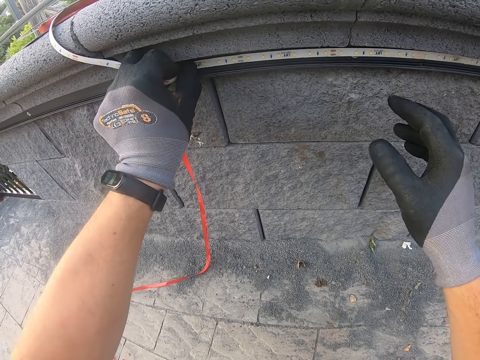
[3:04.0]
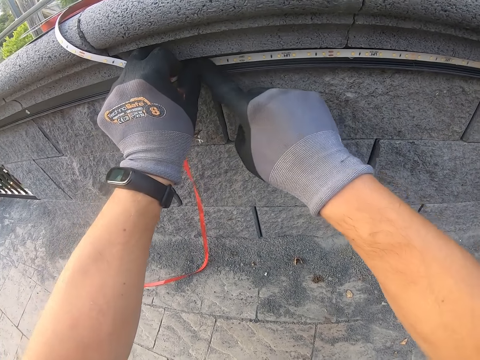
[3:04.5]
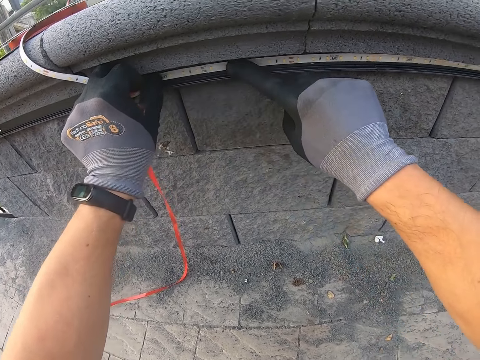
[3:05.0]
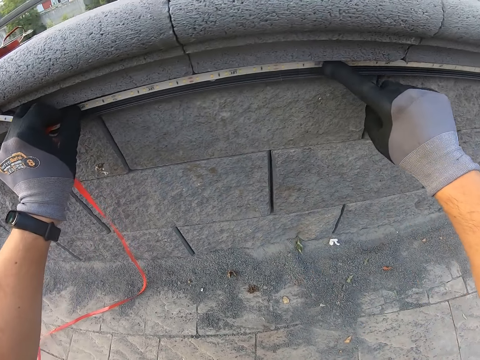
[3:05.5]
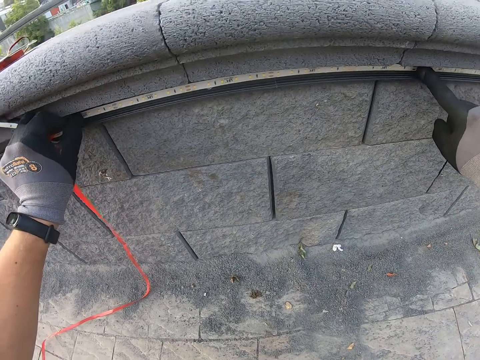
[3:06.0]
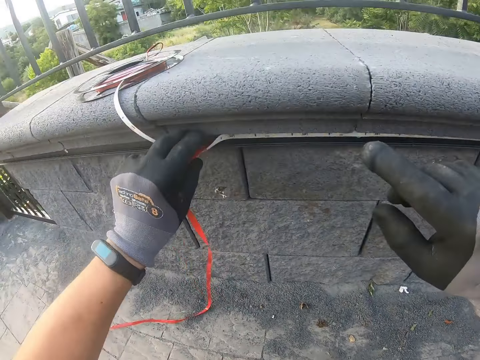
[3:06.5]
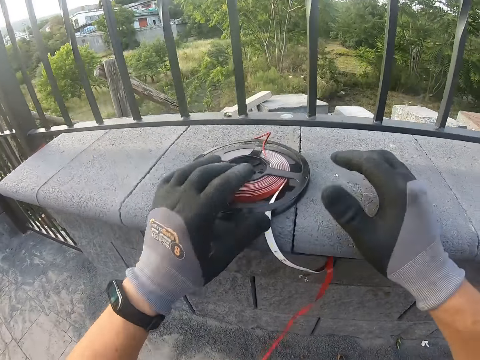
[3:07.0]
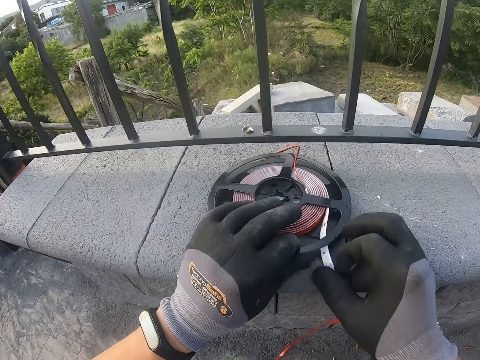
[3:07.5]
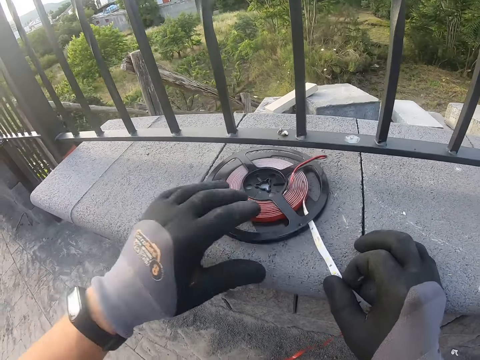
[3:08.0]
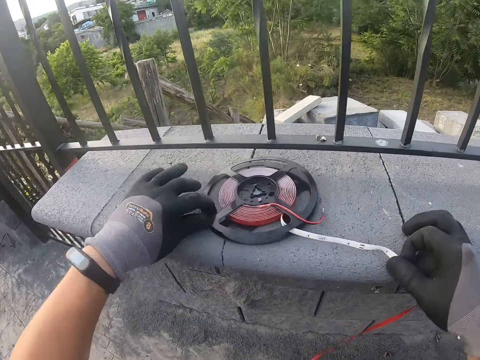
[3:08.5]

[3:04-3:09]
The camera wearer pushes the cable against the wall. They pull on the strip lights. They unfold the cable.

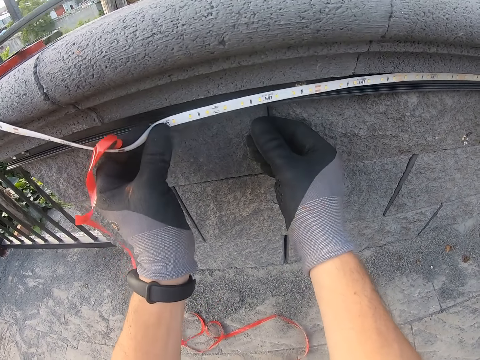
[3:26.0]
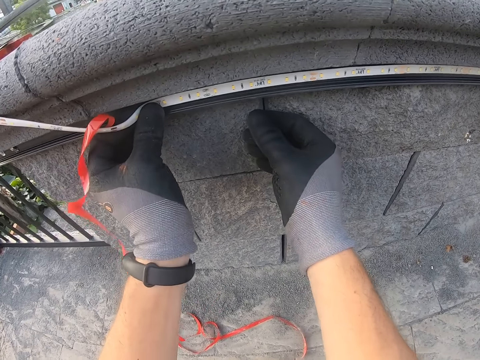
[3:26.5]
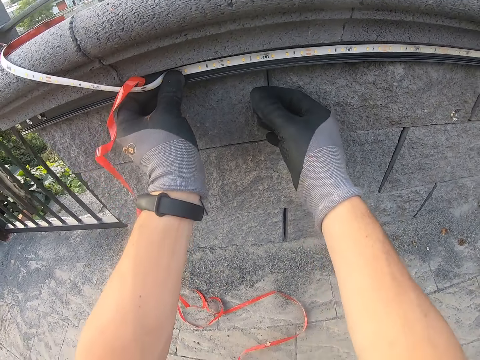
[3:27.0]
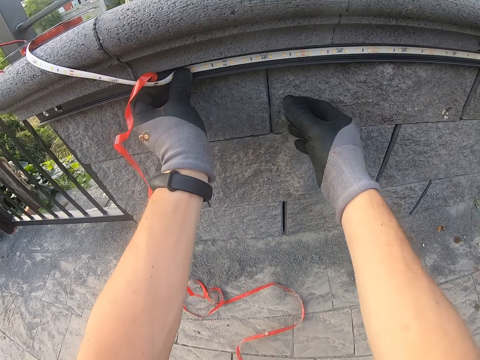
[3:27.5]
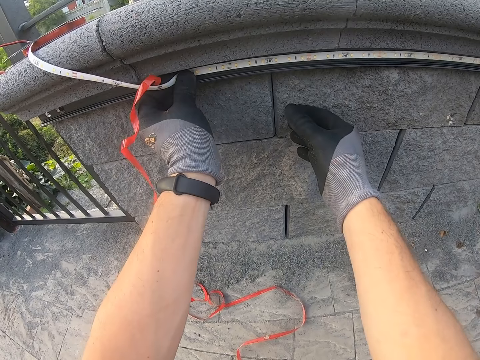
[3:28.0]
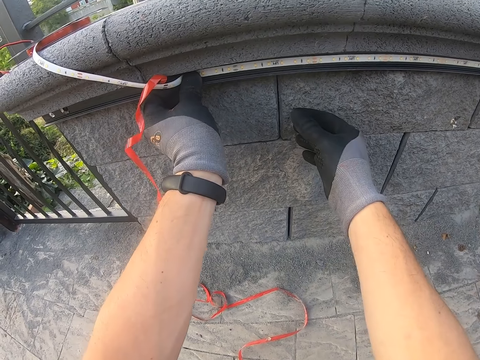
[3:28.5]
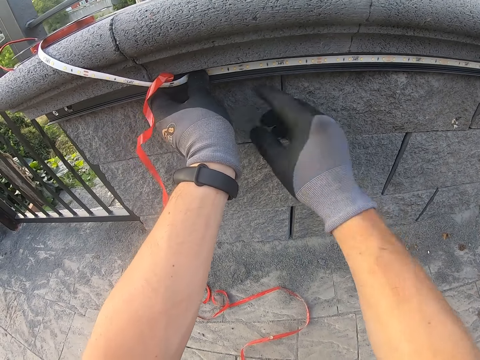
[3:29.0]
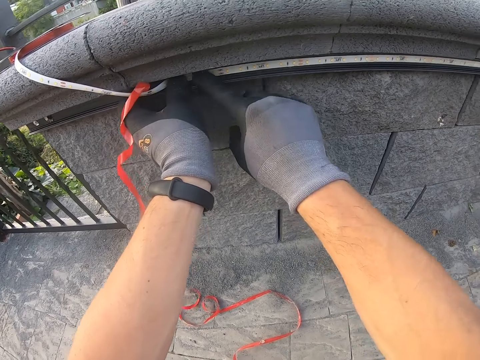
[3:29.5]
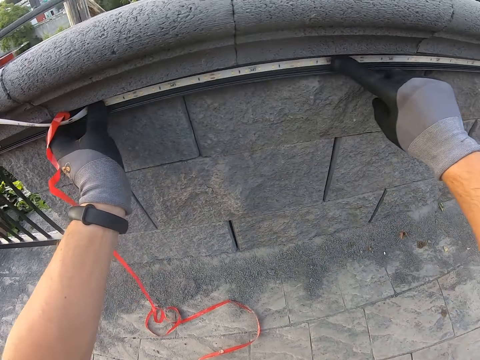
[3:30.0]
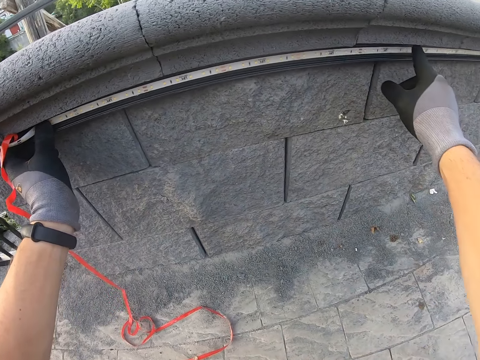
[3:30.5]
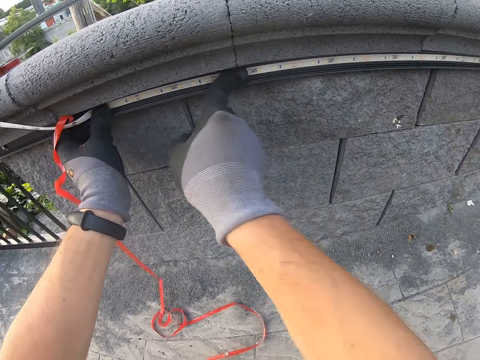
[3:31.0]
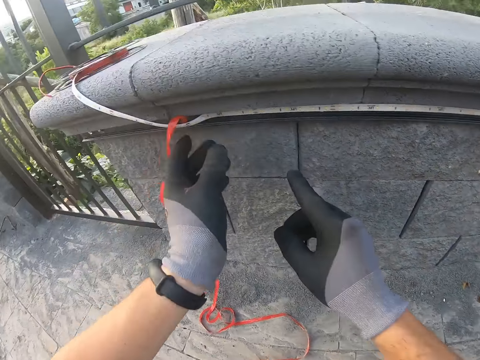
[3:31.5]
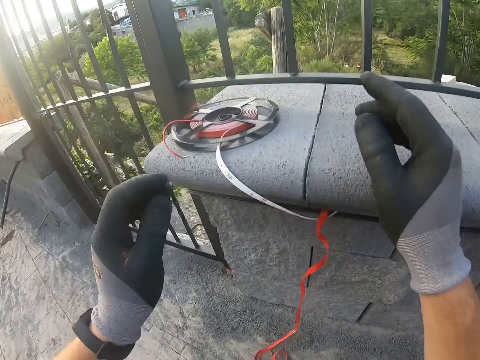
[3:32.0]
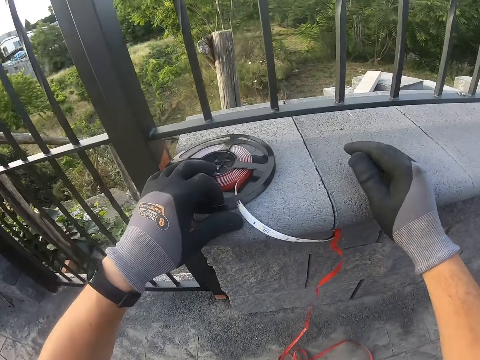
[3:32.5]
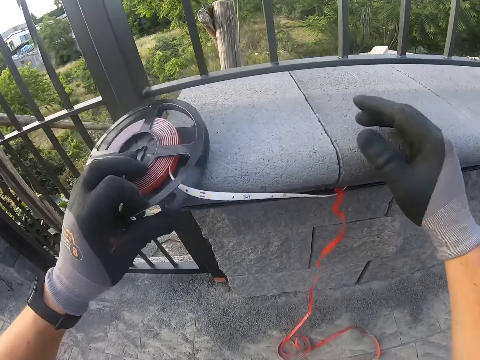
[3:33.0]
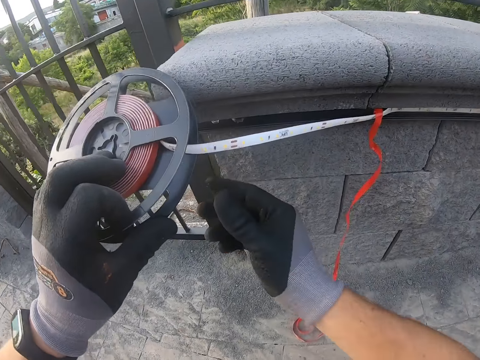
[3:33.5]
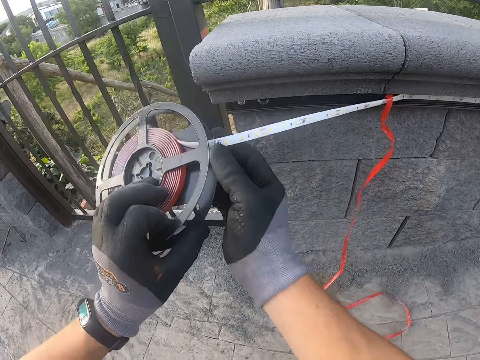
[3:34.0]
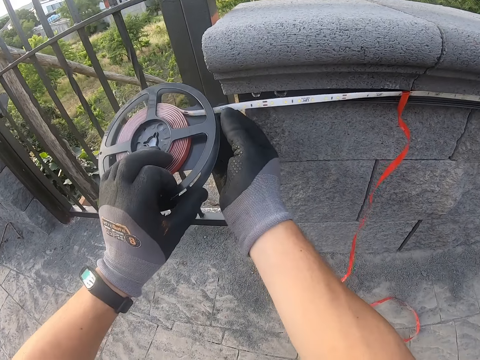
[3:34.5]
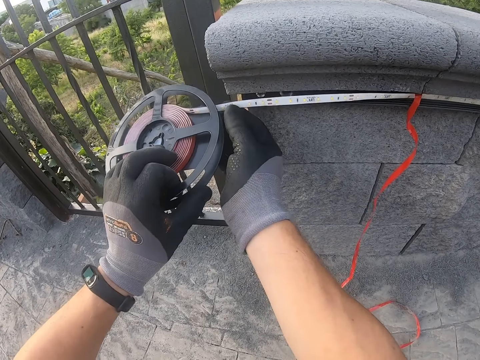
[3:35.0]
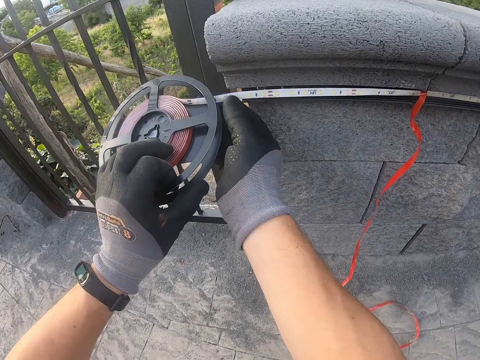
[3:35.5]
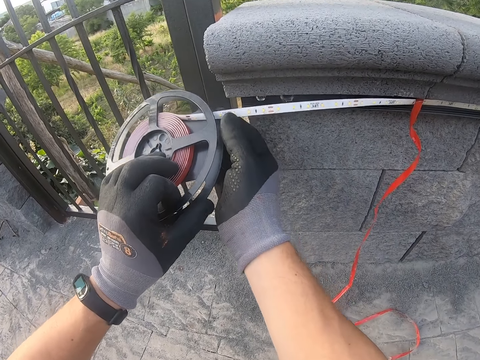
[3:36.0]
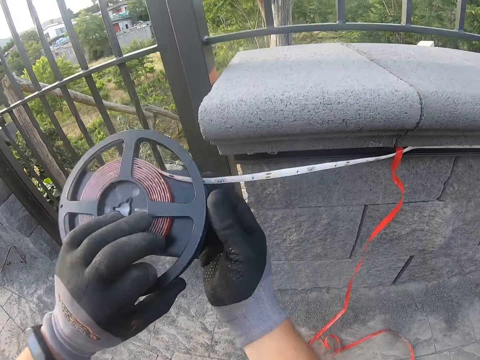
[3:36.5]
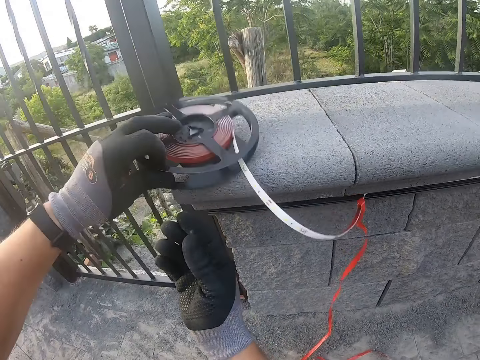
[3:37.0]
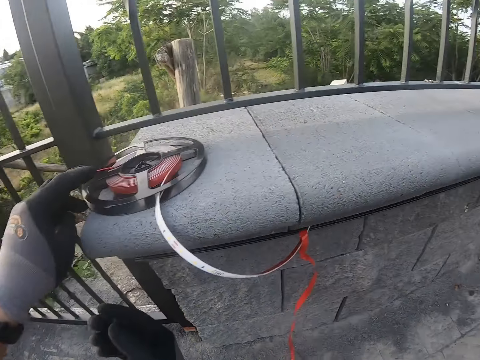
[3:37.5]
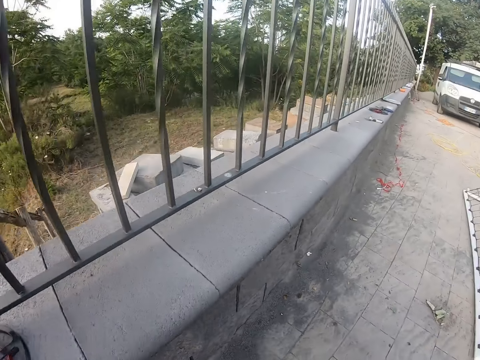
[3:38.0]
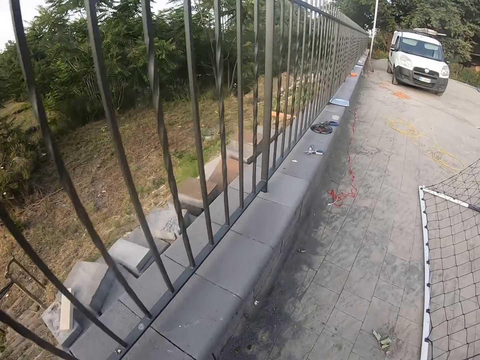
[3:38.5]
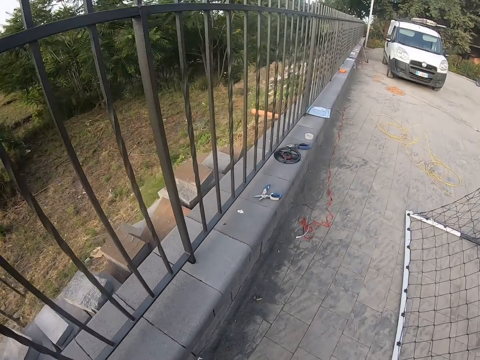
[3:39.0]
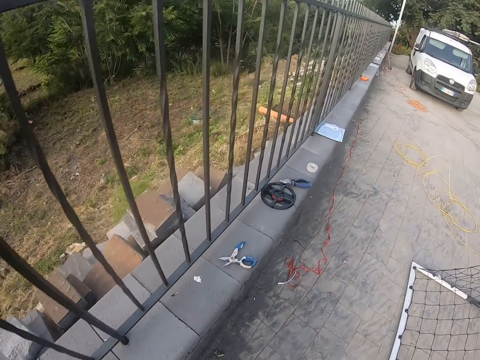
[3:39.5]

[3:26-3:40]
The camera wearer pushes the cable against the wall. They pick up the strip lights. They compare the wall and the strip lights. They put the cable against the wall. They place the strip lights on the wall. They put the cable down. They walk towards the wall.

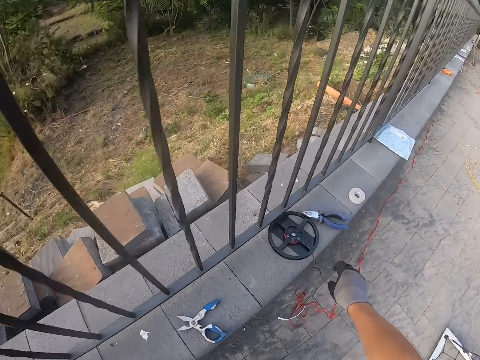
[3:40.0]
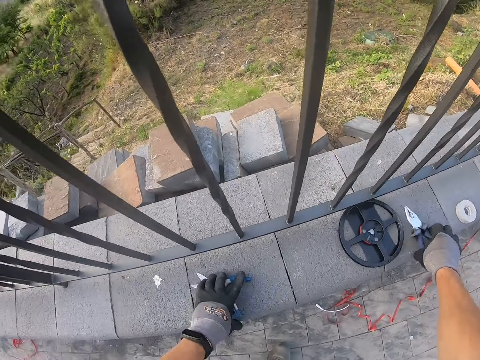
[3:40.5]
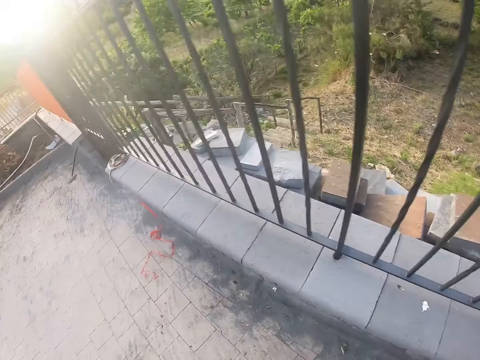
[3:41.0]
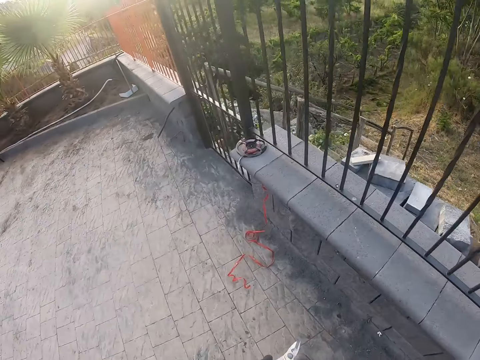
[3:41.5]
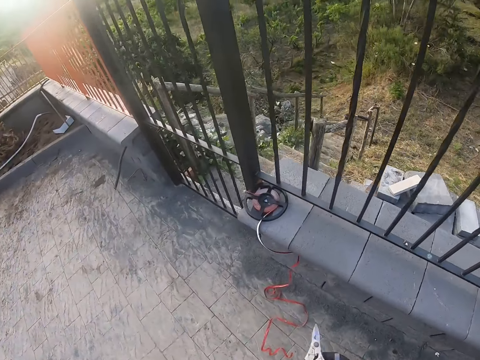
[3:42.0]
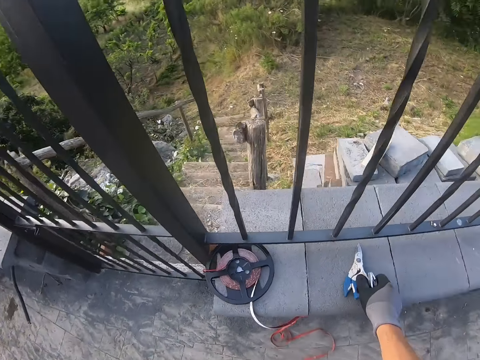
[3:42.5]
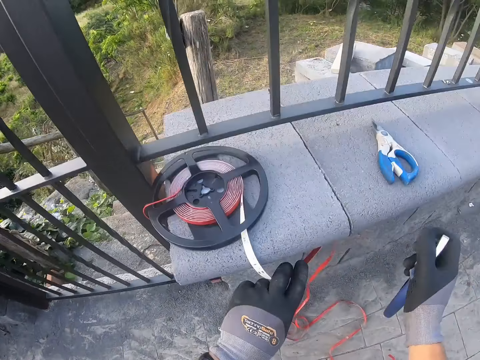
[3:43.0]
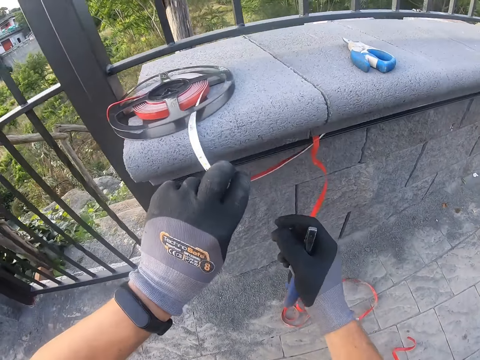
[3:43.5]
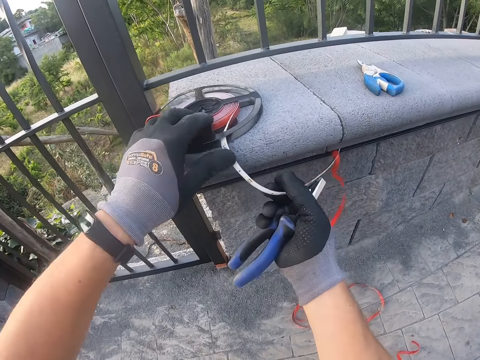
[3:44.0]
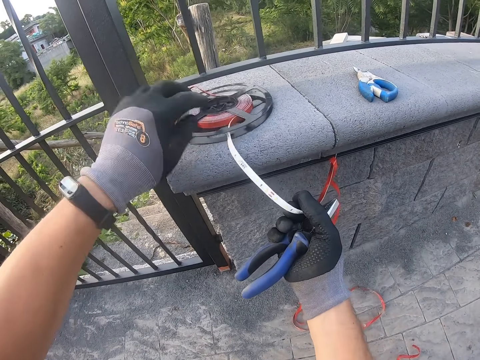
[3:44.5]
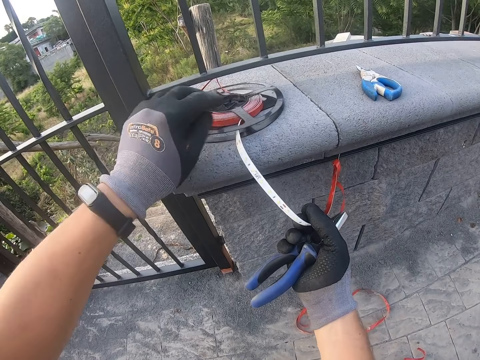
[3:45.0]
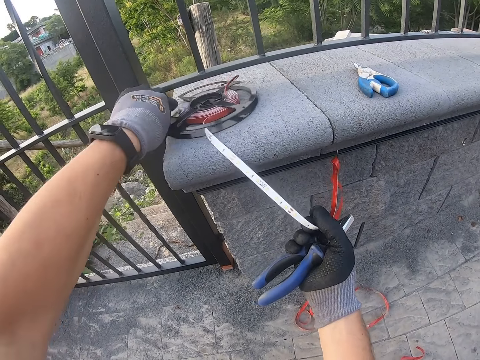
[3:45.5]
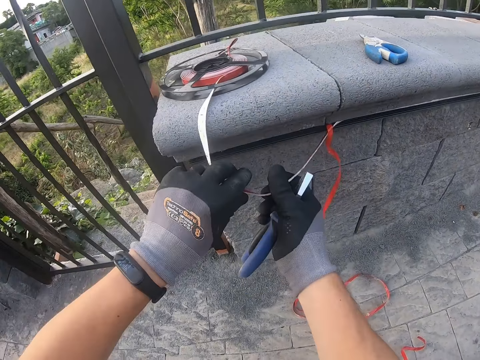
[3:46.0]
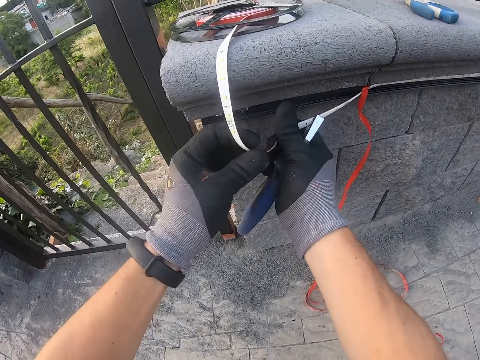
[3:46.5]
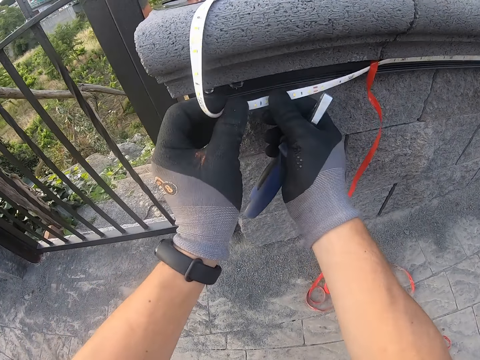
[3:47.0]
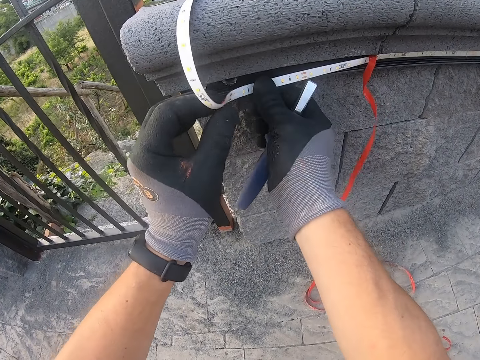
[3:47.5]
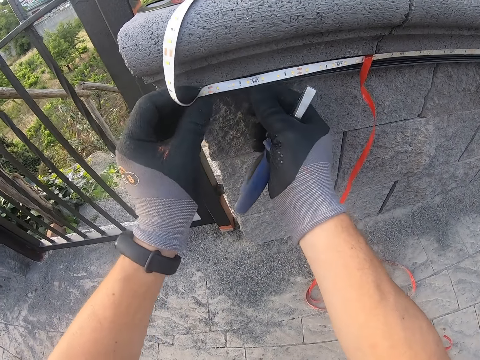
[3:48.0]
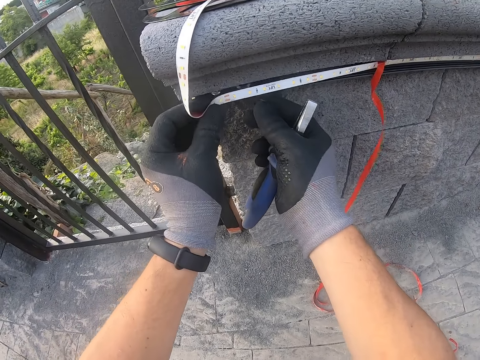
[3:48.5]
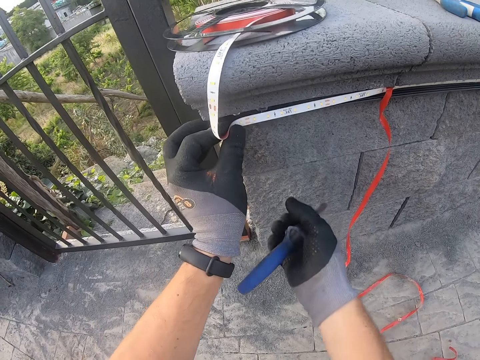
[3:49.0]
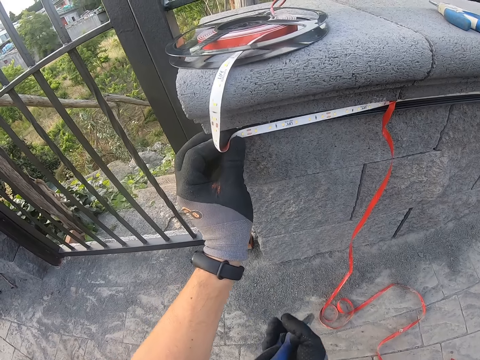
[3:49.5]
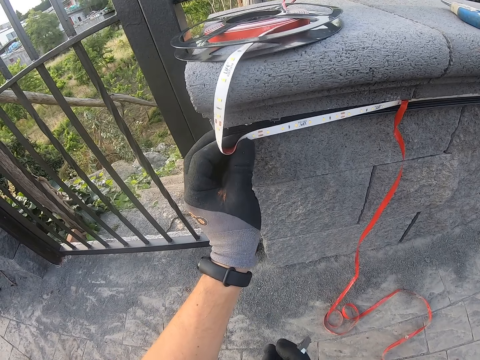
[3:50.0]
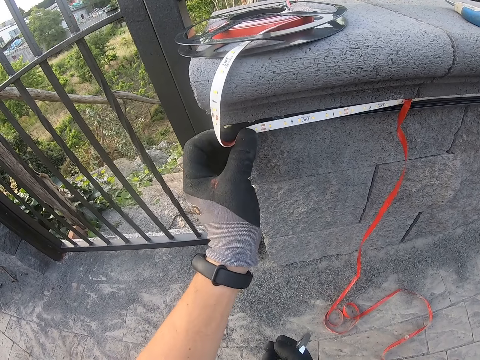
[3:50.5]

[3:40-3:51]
The camera wearer picks up the pliers. They walk towards the gate. They place one of the pliers on the wall. They pull on the strip lights. They unfold a cable. They compare the wall and the strip lights. They push the cable against the wall.
